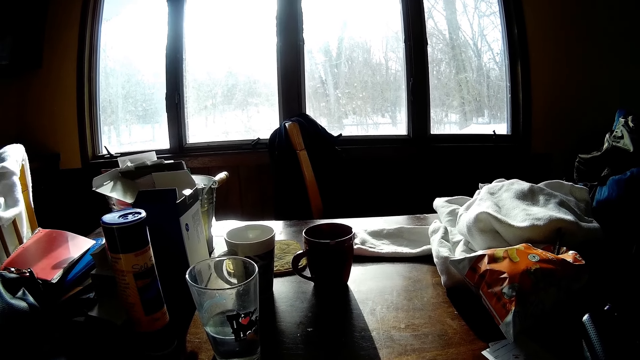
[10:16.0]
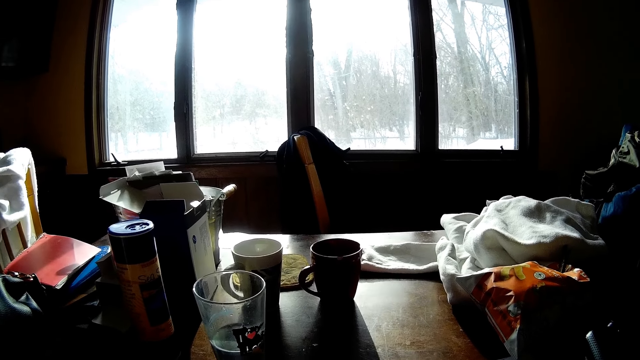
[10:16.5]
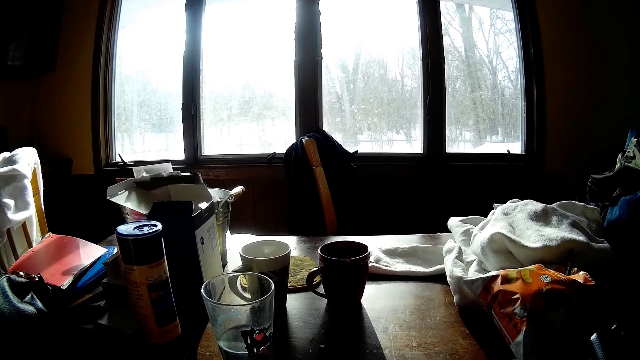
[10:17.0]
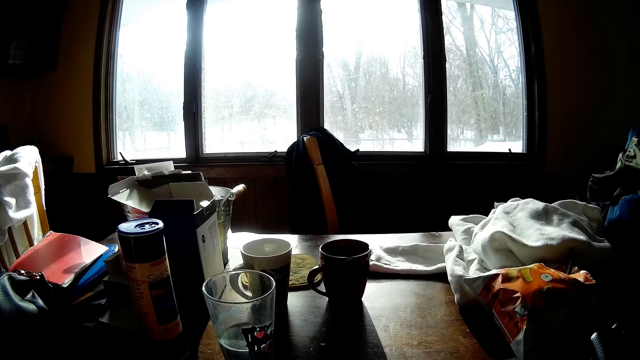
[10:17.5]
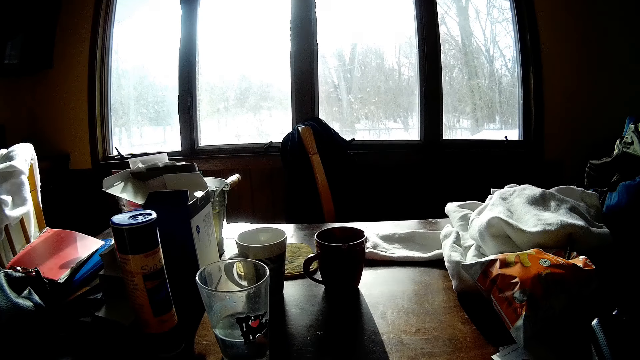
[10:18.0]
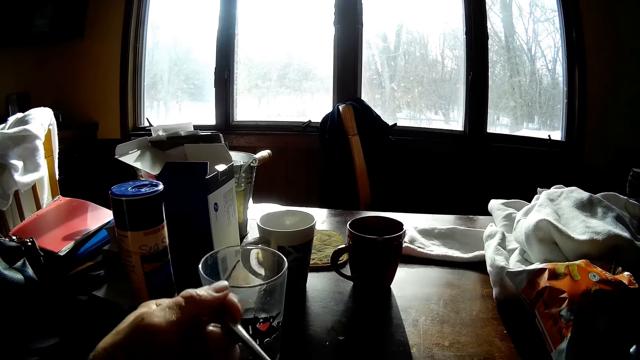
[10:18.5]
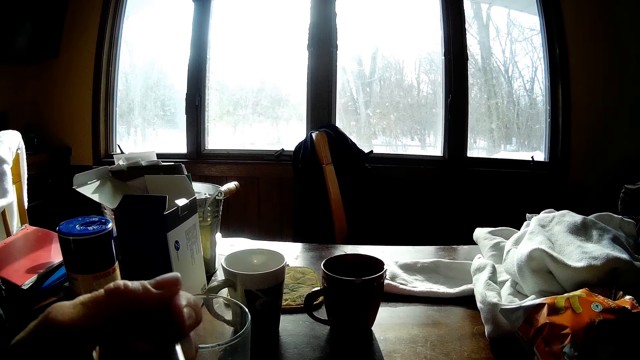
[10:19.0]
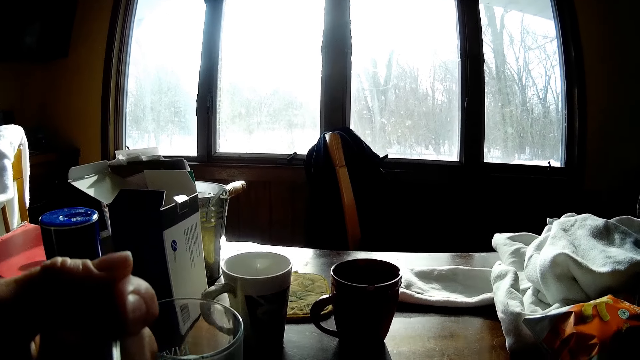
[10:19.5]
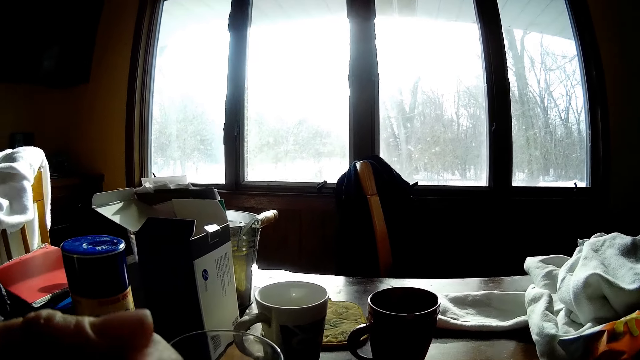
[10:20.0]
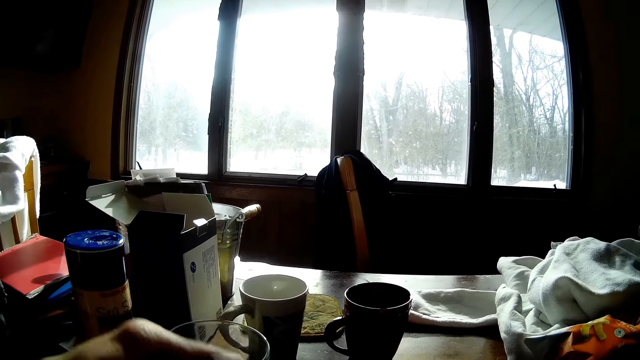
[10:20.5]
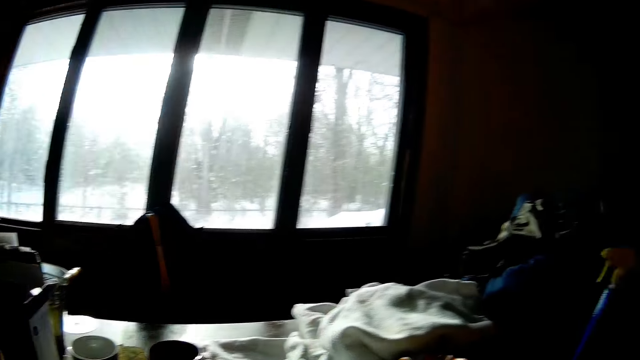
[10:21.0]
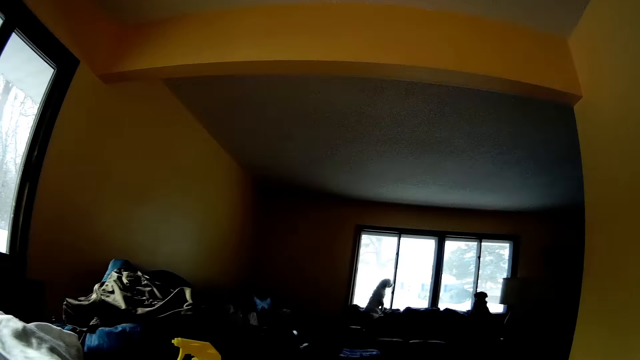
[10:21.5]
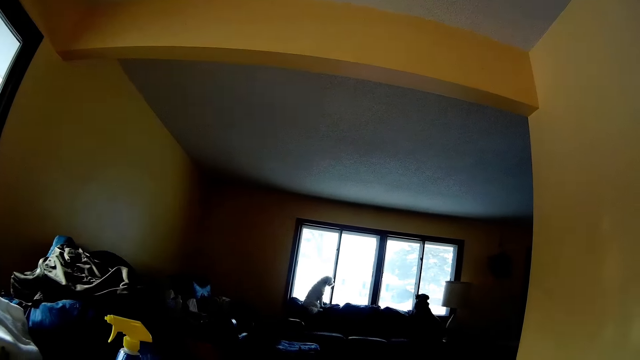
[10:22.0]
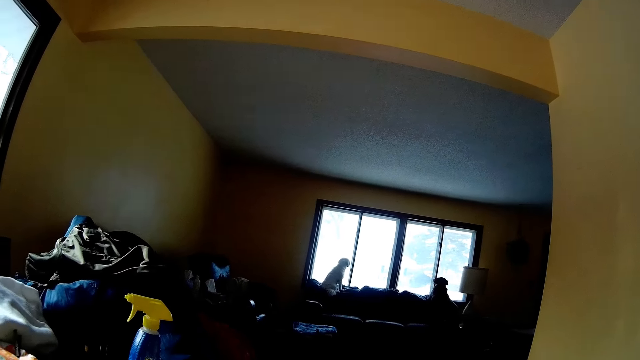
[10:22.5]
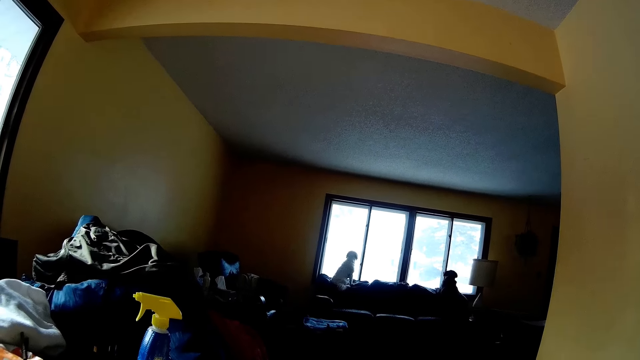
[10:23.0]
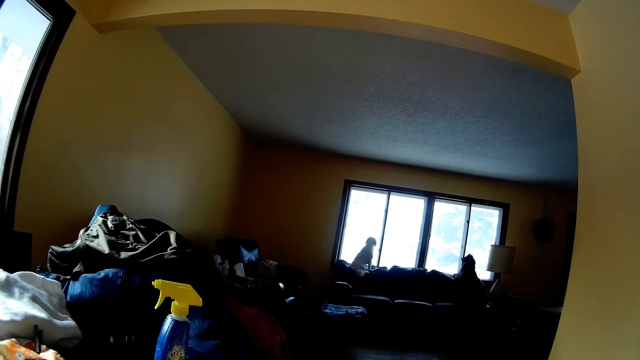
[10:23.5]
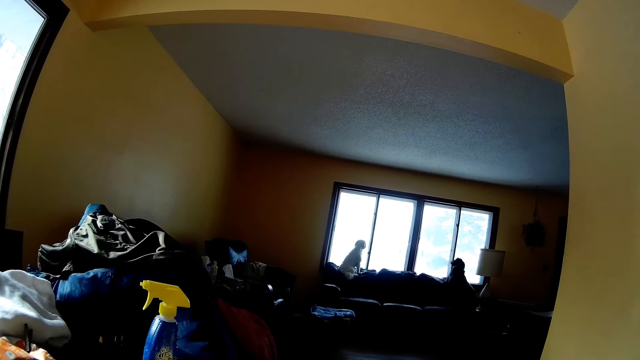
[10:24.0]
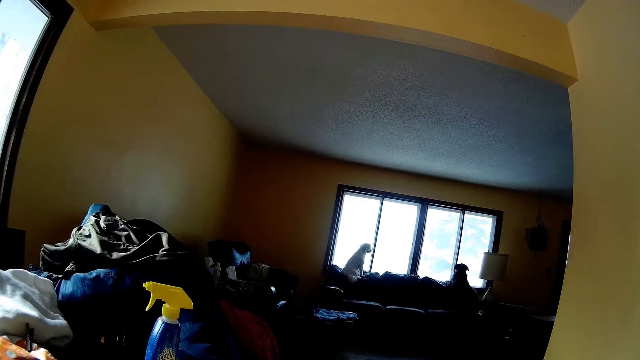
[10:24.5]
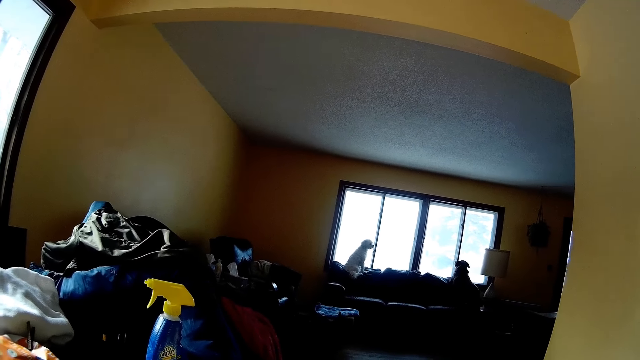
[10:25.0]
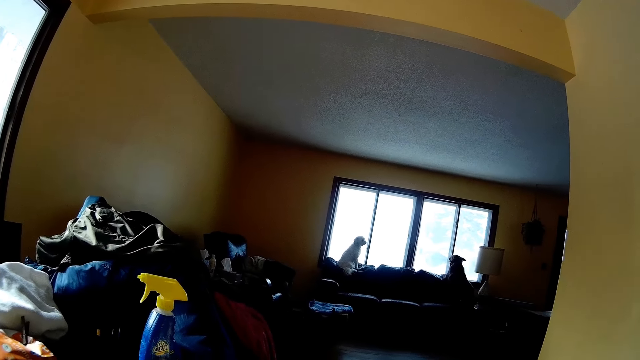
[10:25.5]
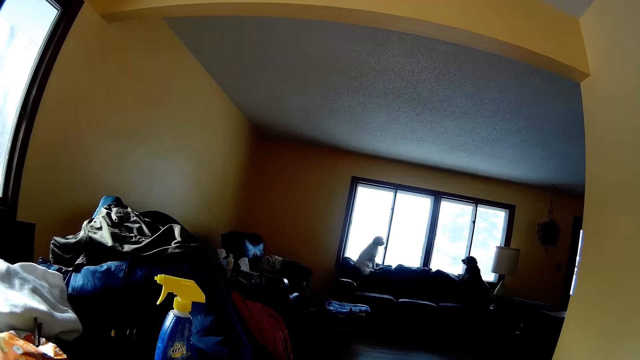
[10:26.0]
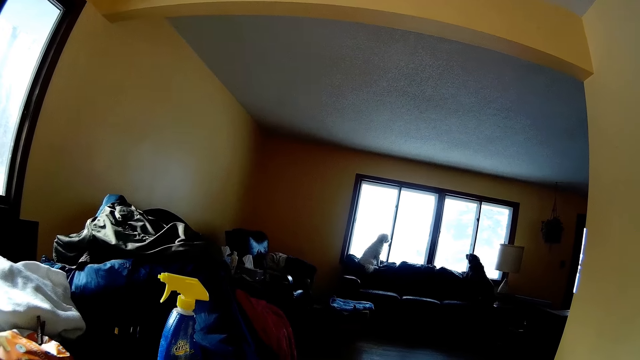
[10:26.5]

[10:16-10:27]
The camera wearer eats something with a spoon. They look around.

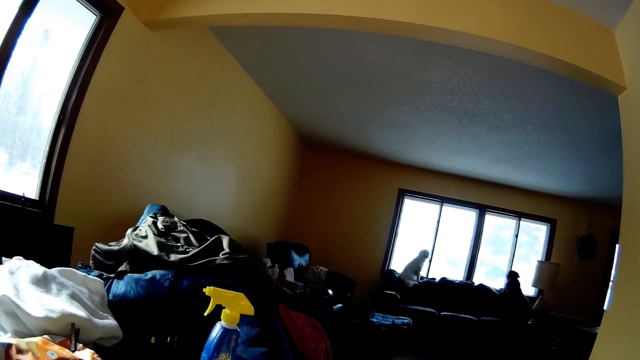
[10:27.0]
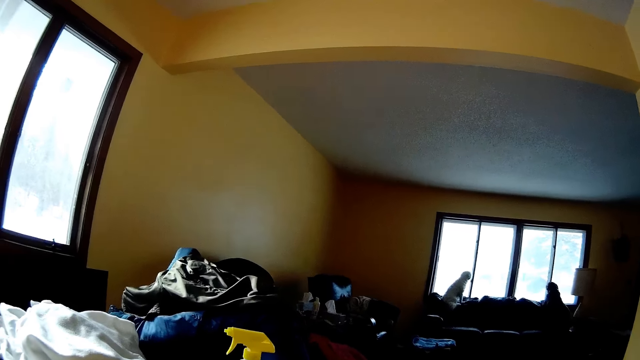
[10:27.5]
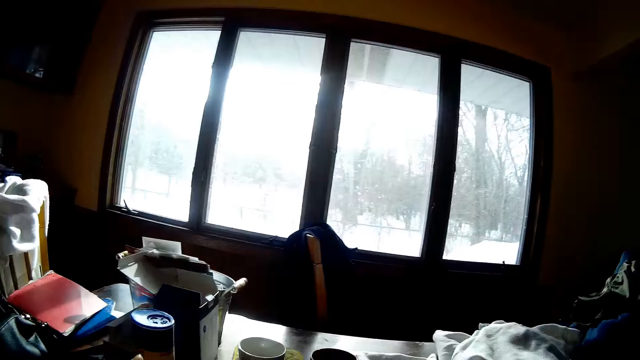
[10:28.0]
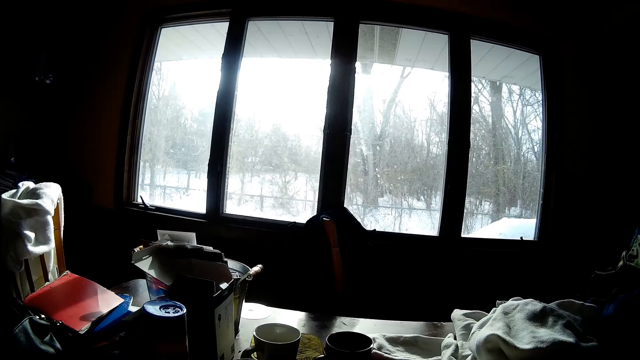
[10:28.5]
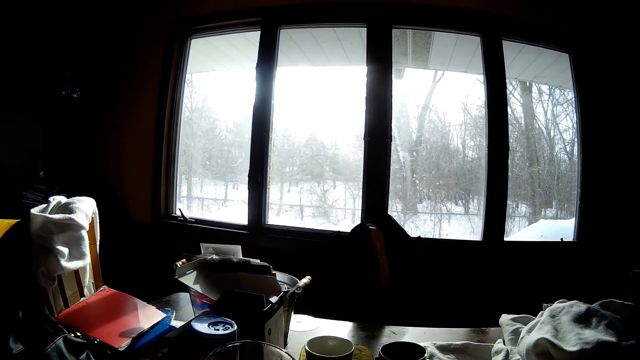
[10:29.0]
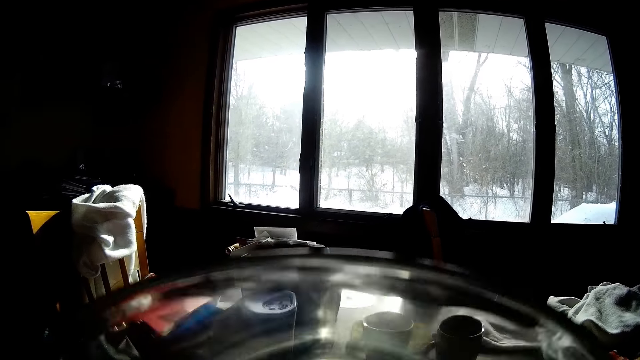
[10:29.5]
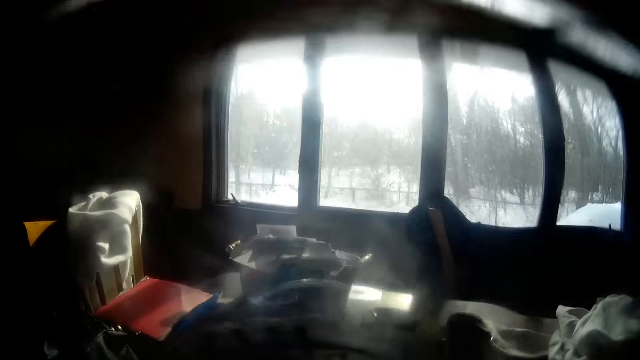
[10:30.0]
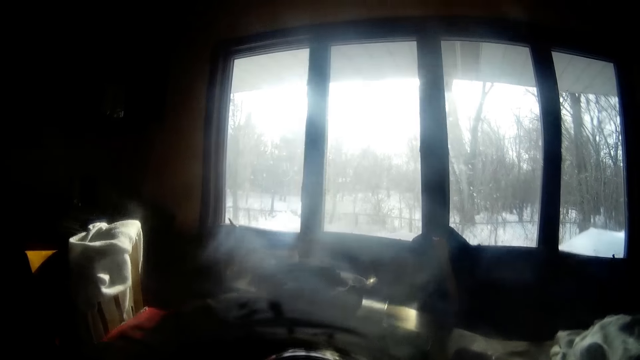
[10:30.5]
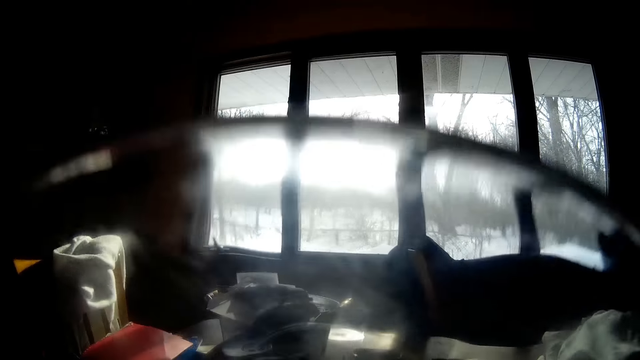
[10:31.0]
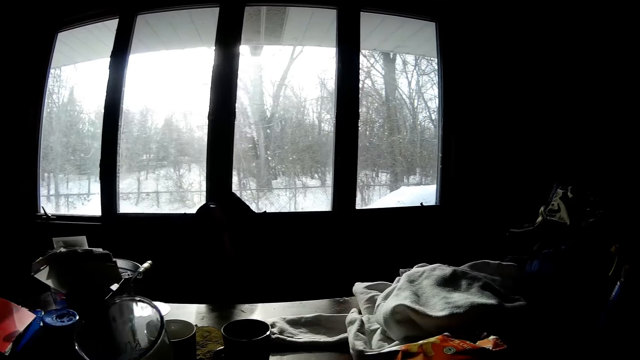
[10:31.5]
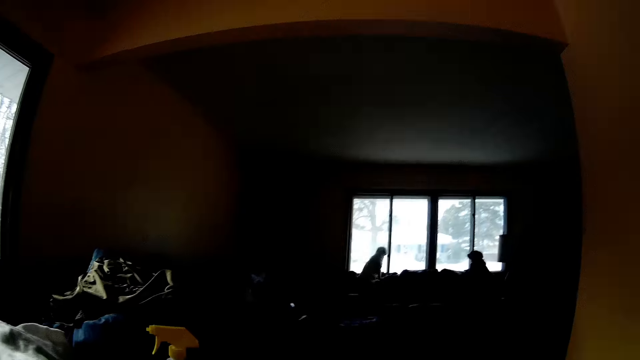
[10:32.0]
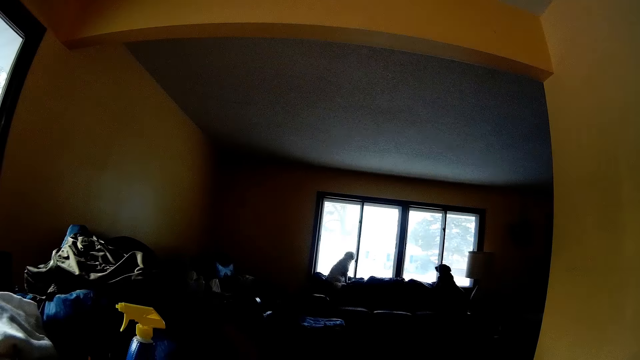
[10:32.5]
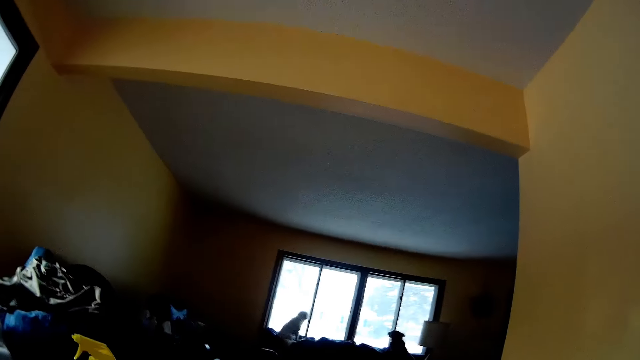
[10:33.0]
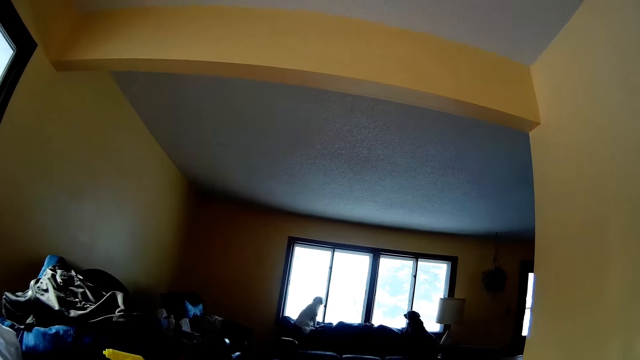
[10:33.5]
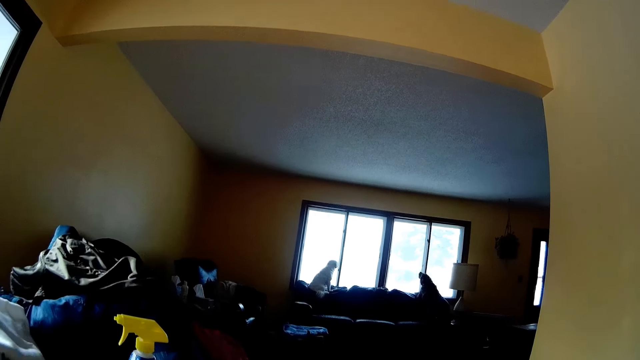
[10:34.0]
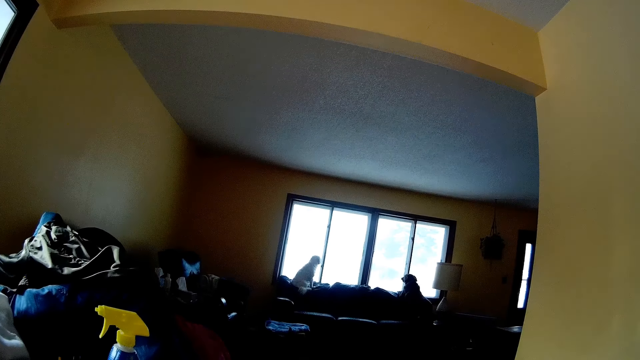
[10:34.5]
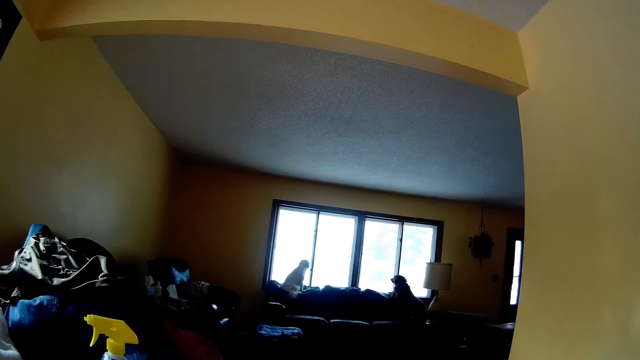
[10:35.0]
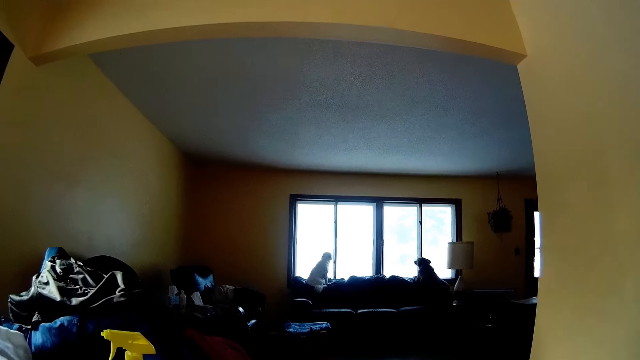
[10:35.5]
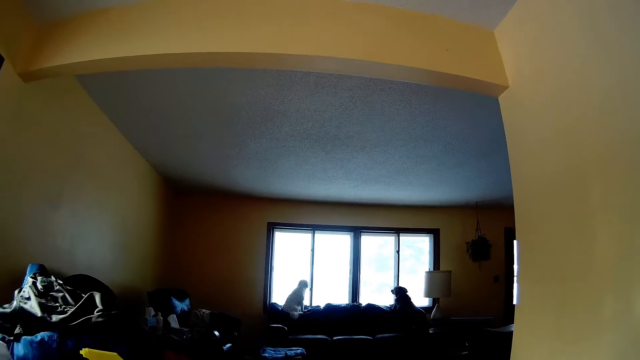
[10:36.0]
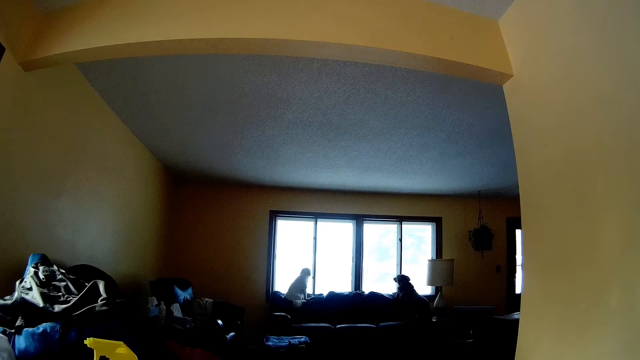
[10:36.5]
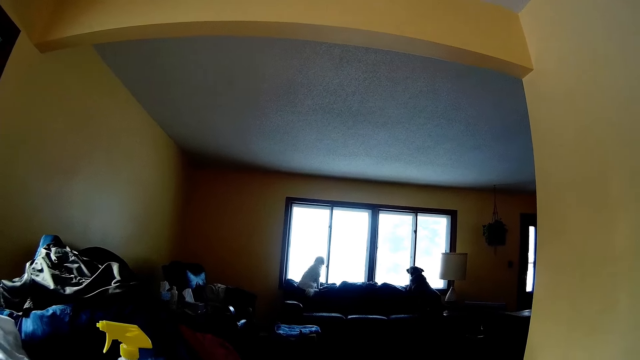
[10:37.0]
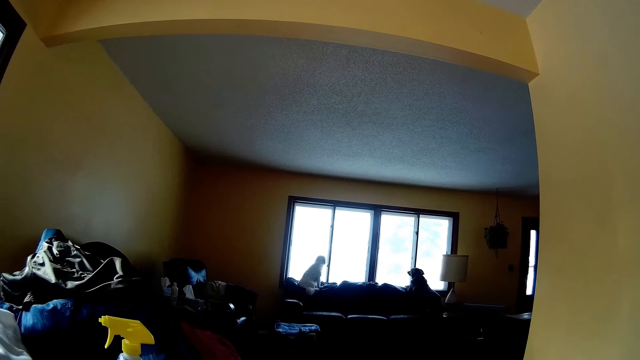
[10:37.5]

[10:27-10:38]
The camera wearer drinks water with the cup in his left hand. He drops the glass on the table. He stares at the dogs at the window.
